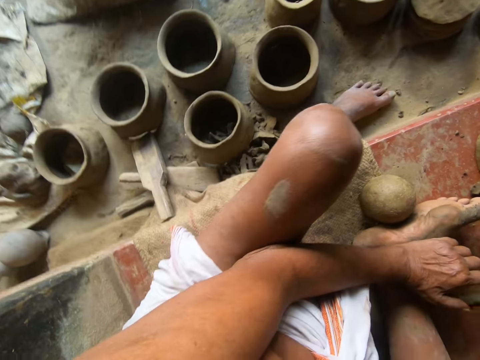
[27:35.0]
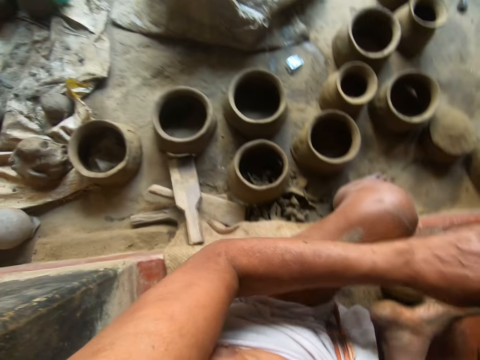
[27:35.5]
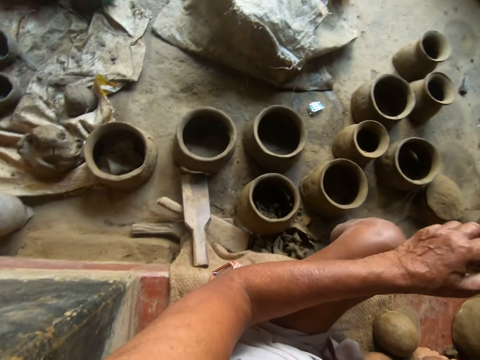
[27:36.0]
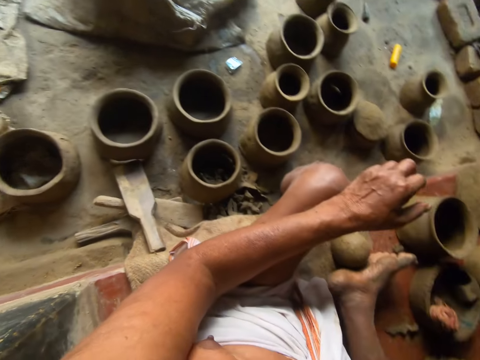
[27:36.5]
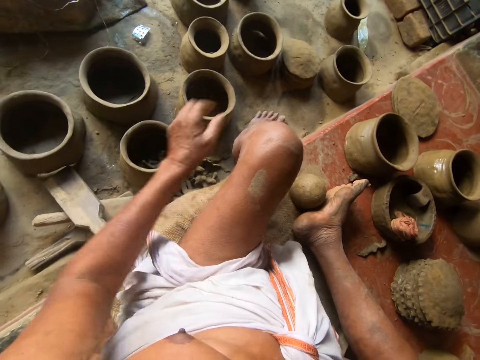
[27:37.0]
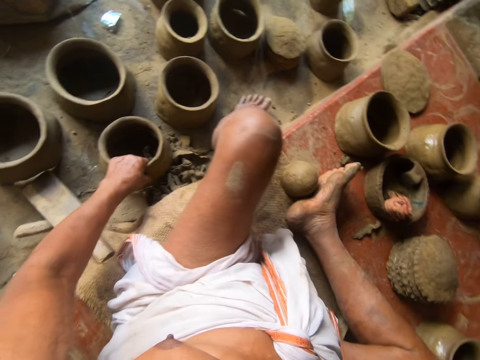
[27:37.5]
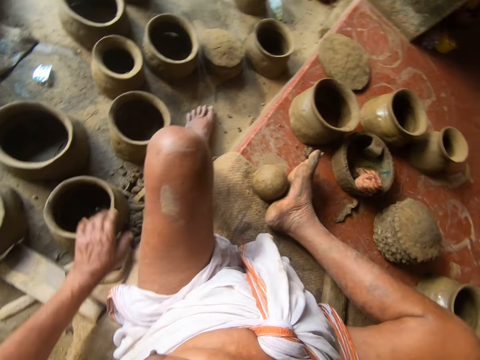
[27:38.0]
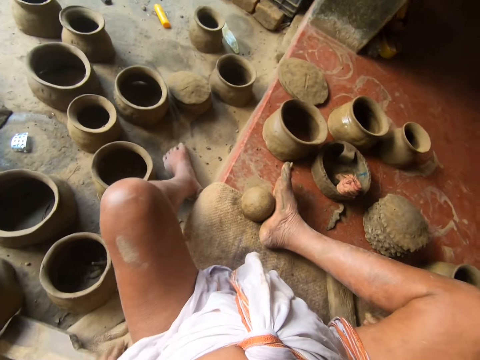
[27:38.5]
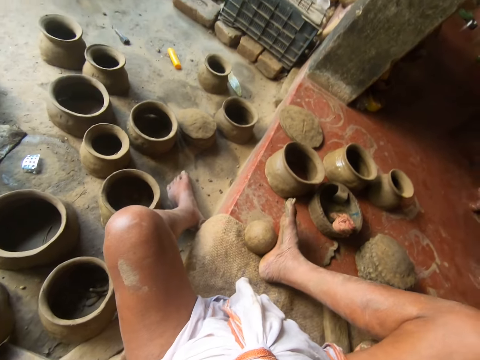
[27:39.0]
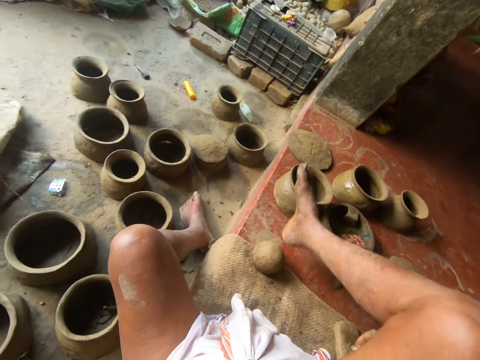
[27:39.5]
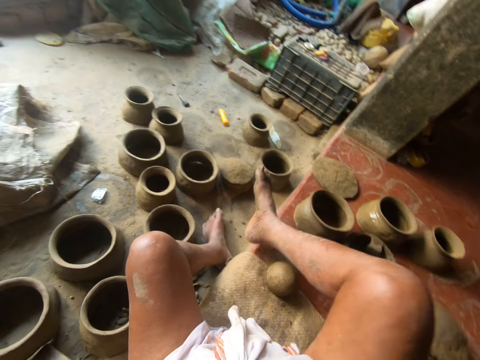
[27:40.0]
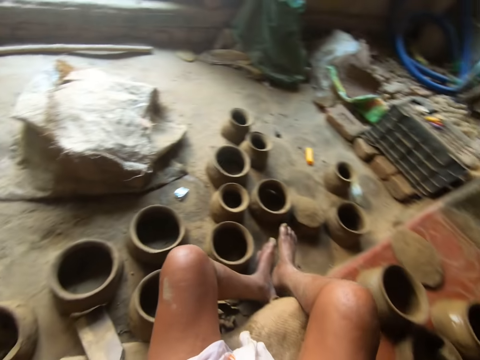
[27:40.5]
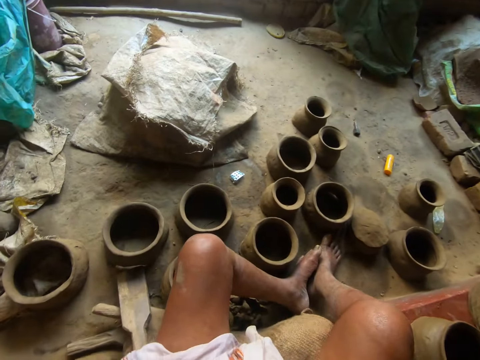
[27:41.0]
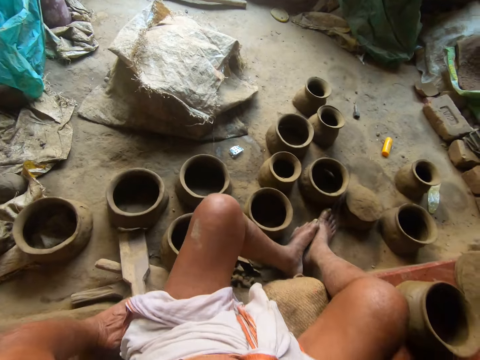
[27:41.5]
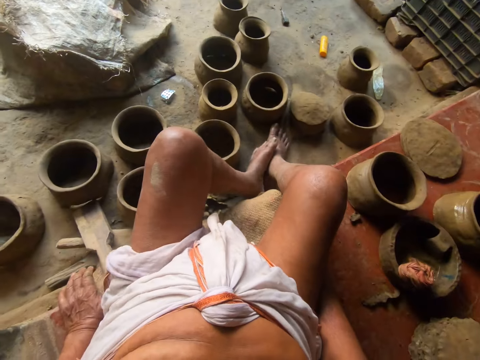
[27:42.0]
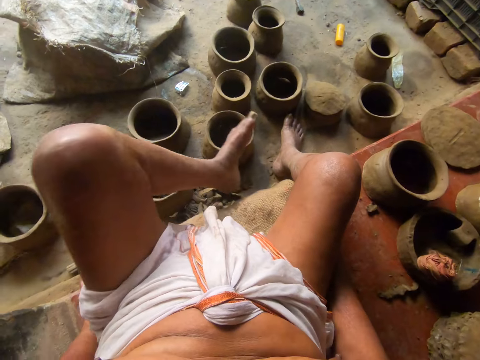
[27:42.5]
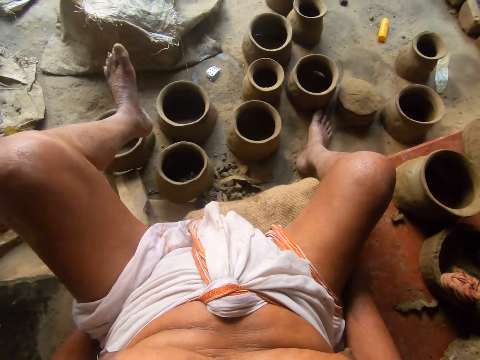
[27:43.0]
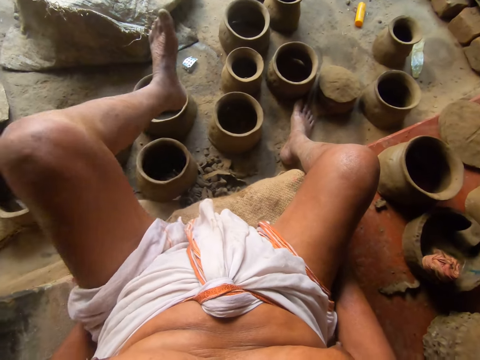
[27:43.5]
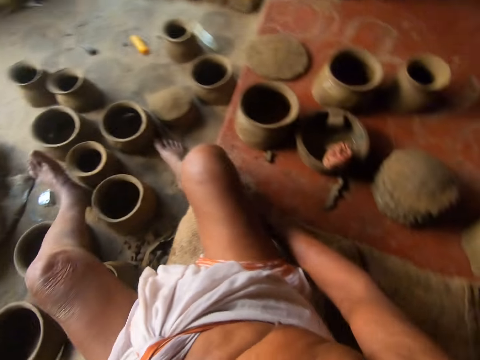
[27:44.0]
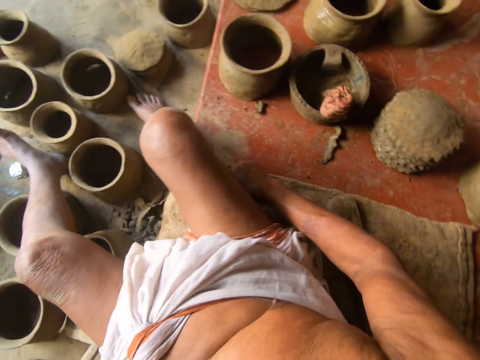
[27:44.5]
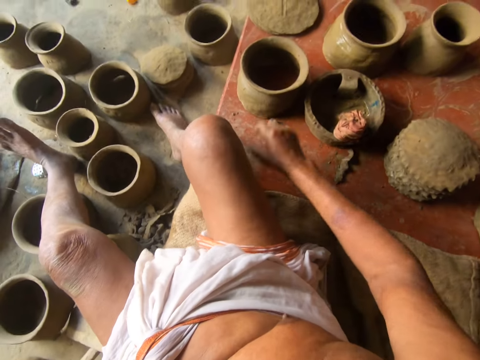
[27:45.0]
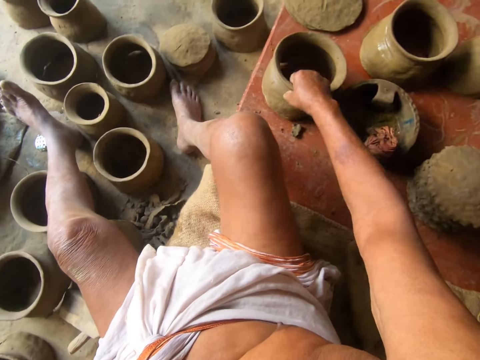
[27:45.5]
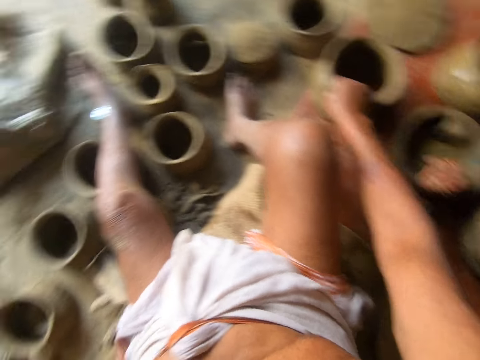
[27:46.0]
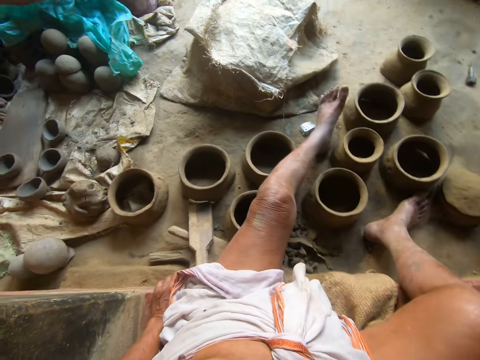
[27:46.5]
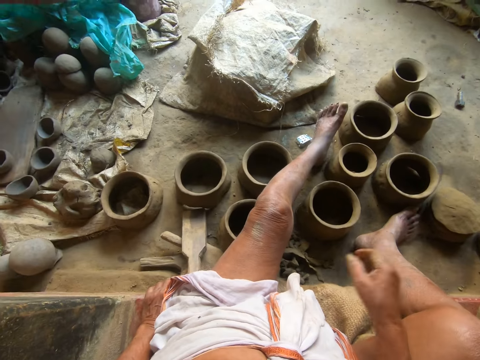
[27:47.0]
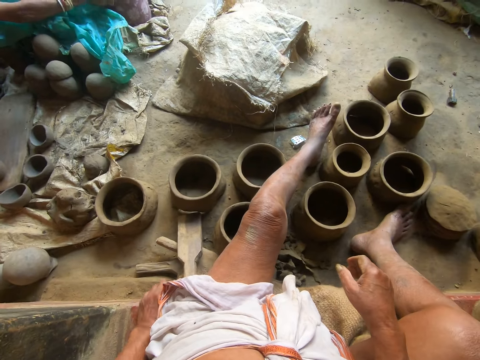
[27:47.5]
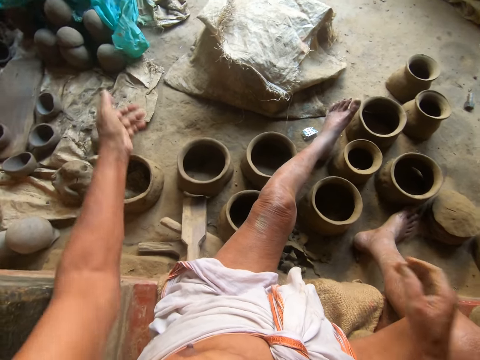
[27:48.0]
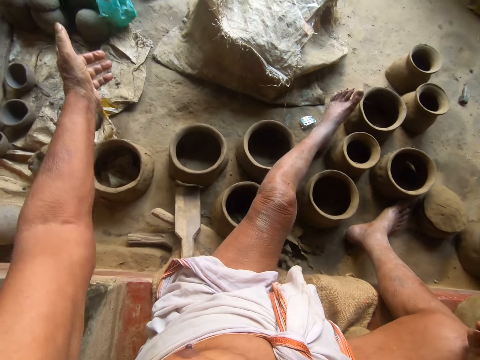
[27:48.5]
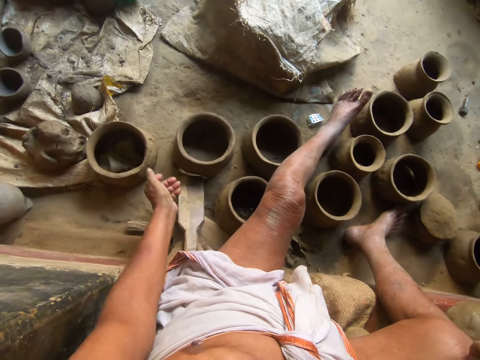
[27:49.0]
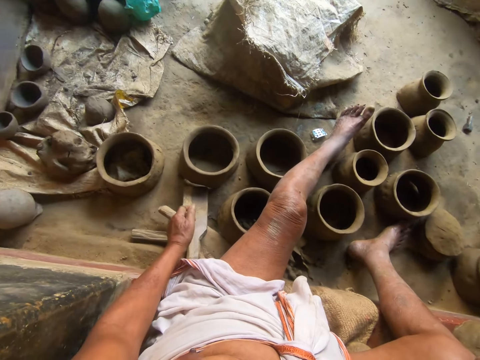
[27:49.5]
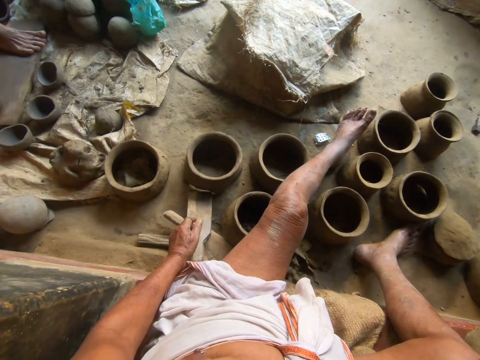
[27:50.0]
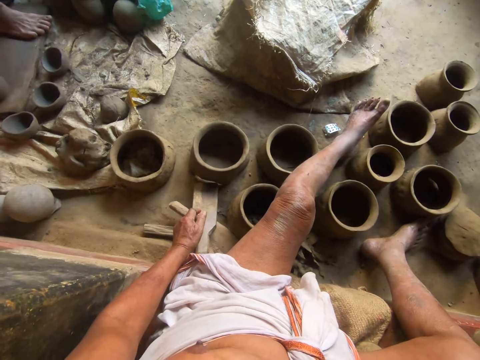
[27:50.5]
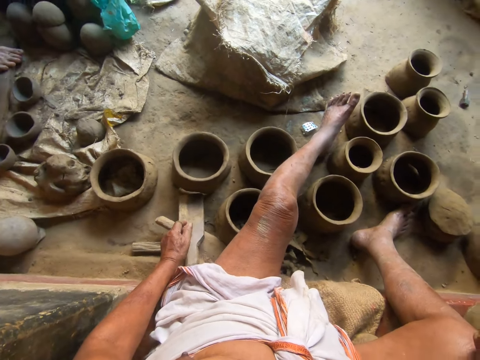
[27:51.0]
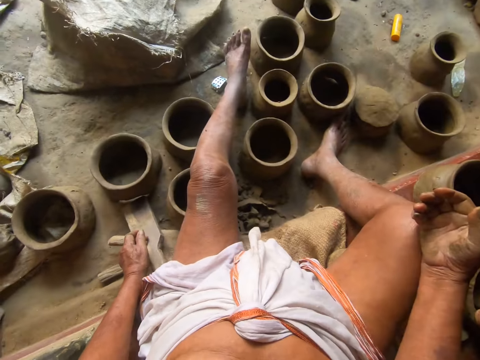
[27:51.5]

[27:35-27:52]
The camera wearer looks at the clay molds on the floor. They pick up a clay mold. They move the pottery. They stretch the right leg. They move the left leg. They hold a pot. They lift the pottery. A woman speaks to the camera wearer. The camera wearer speaks to the woman and stretches the left hand.

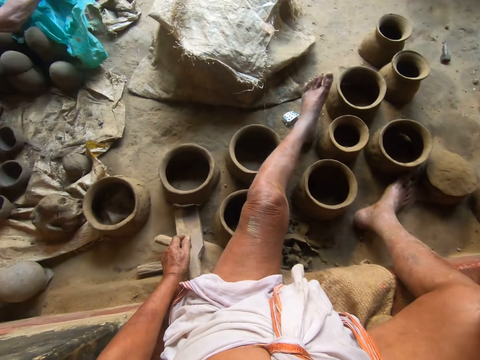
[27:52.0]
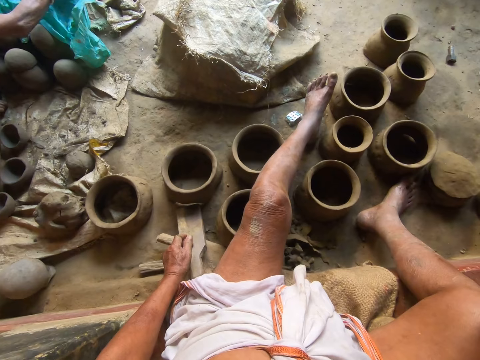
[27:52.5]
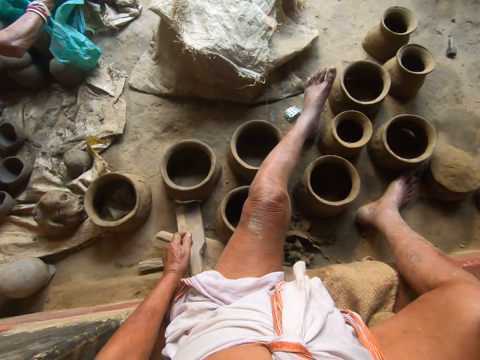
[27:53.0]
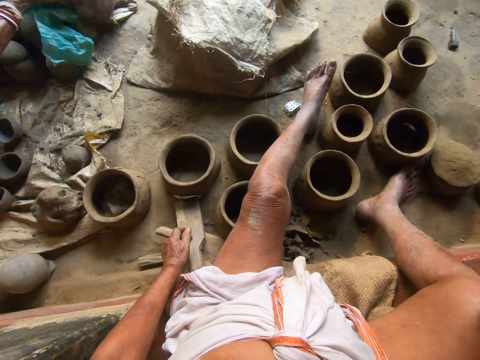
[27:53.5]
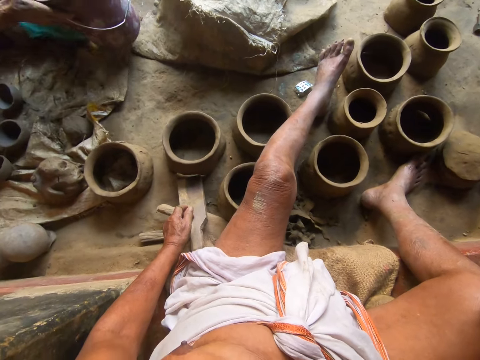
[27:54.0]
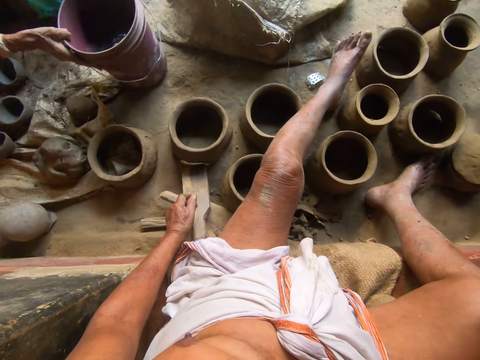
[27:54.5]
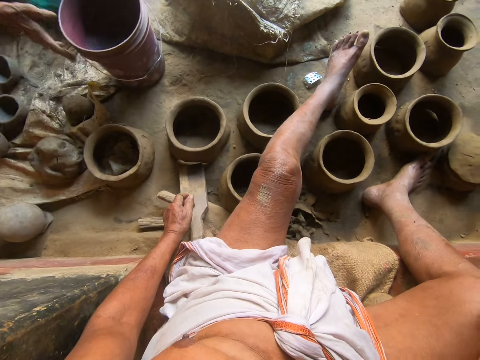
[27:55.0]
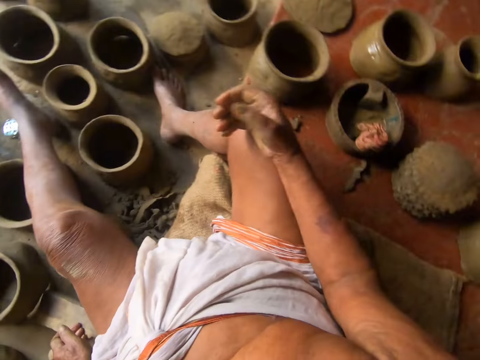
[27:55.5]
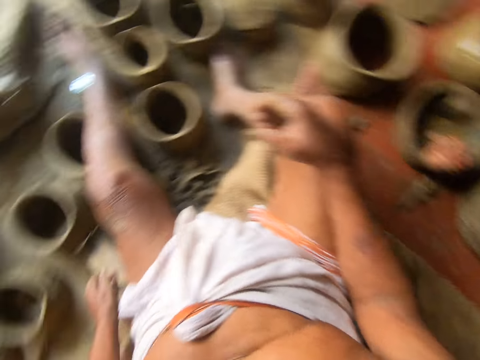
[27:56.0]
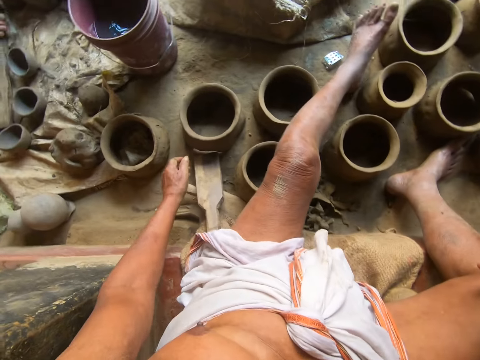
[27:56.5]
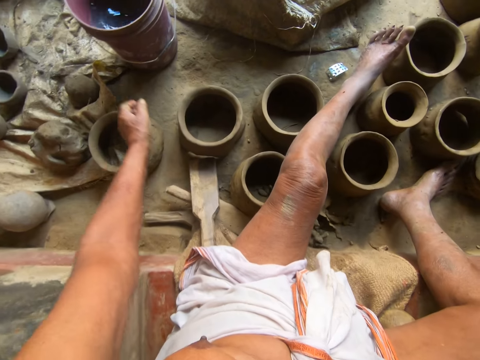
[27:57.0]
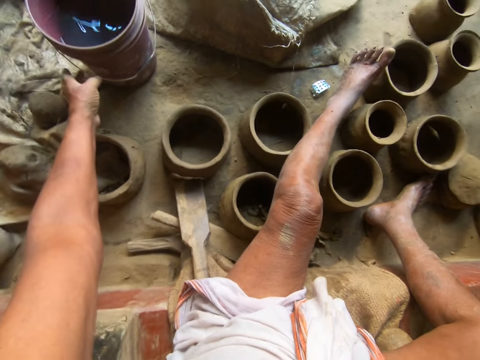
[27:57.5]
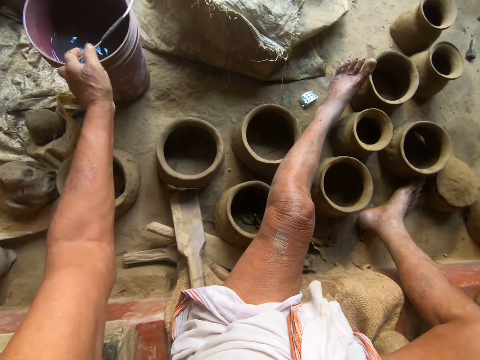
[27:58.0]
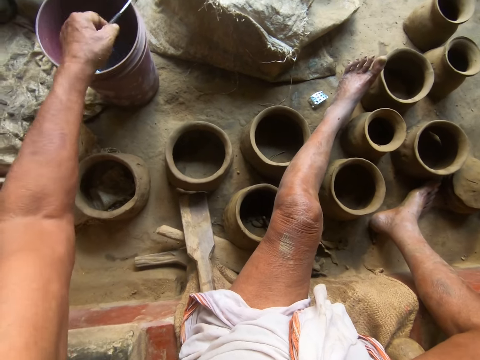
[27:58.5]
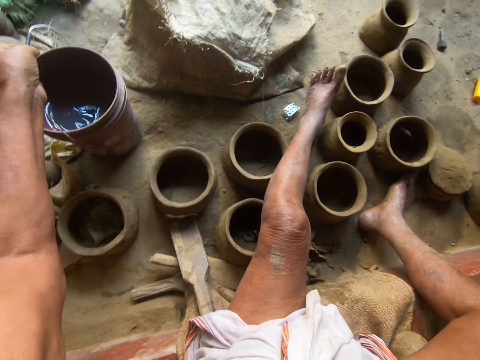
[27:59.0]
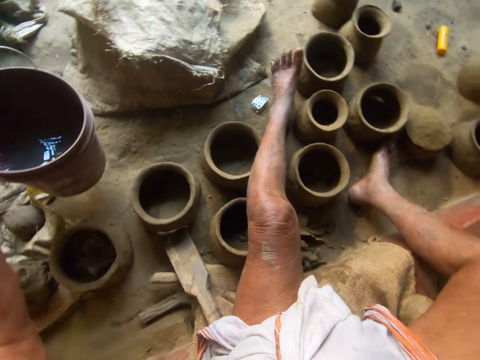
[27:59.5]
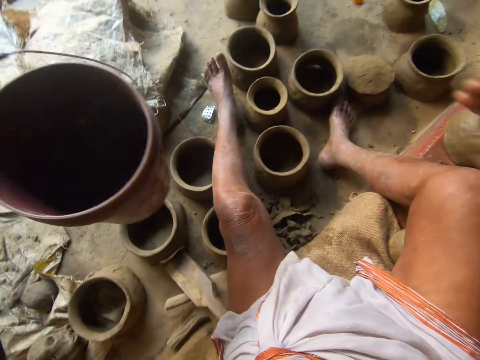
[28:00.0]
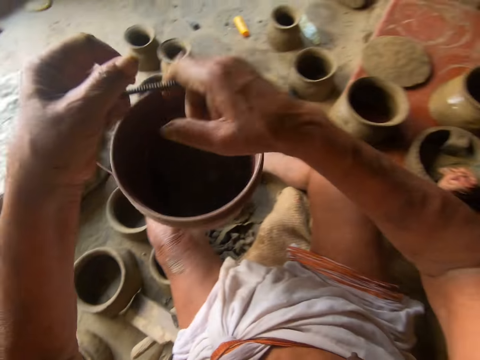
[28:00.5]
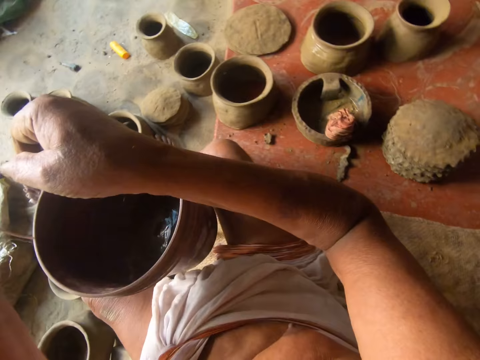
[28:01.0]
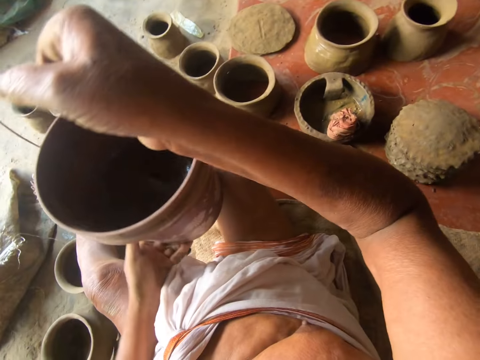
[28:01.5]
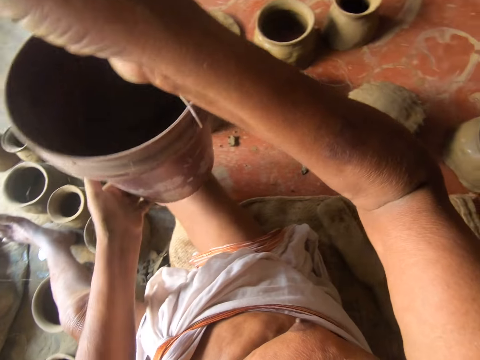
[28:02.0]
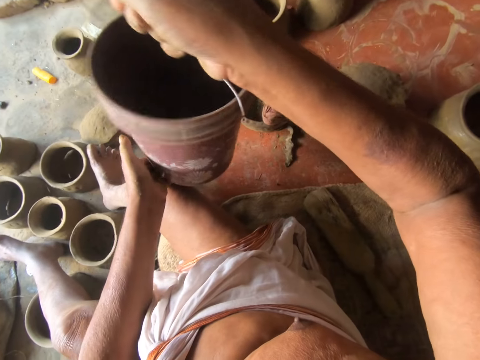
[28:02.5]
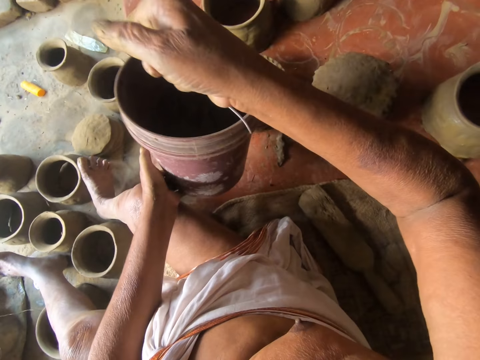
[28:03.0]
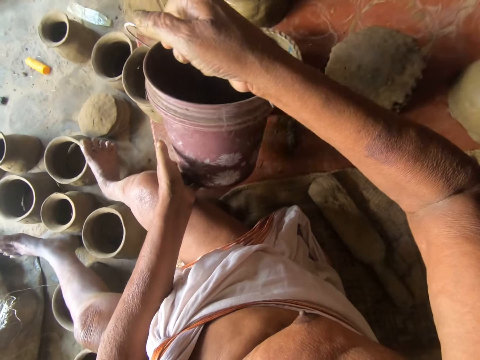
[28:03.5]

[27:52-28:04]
The camera wearer moves a bucket of water. A woman moves a bucket. The camera wearer picks up the bucket of water and carries the bucket.
